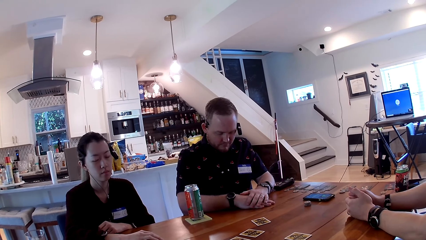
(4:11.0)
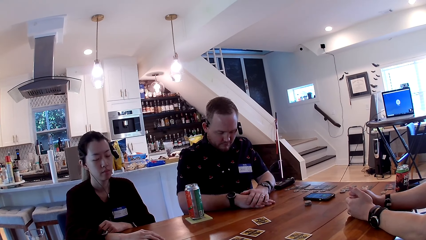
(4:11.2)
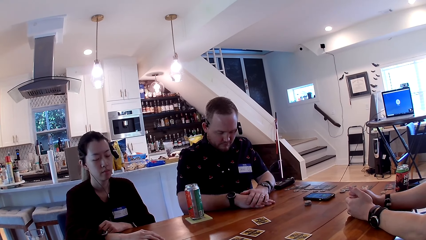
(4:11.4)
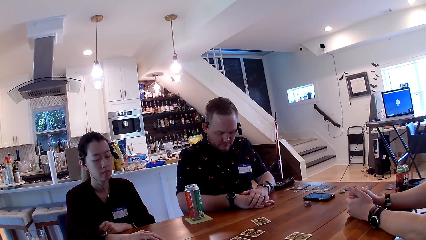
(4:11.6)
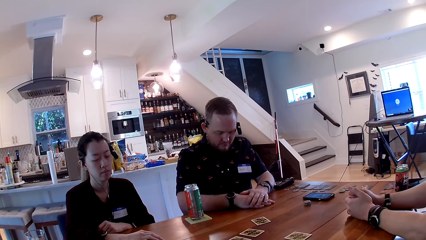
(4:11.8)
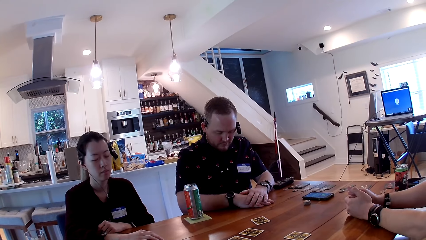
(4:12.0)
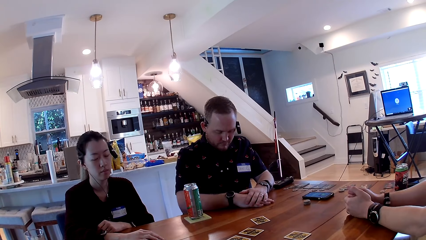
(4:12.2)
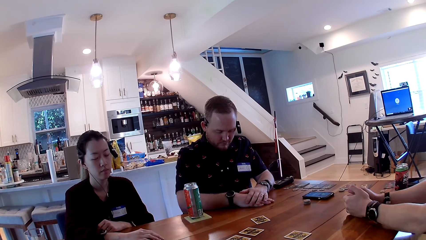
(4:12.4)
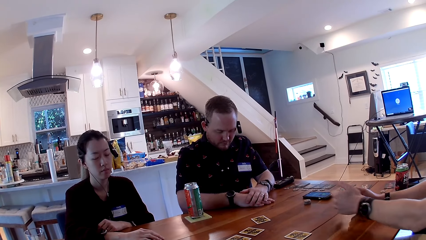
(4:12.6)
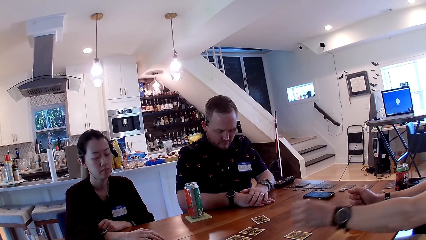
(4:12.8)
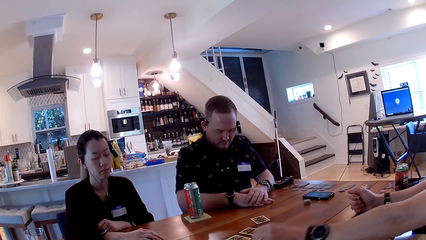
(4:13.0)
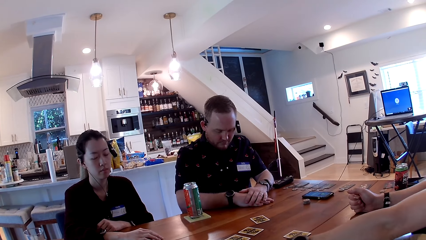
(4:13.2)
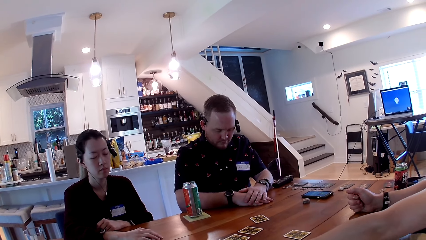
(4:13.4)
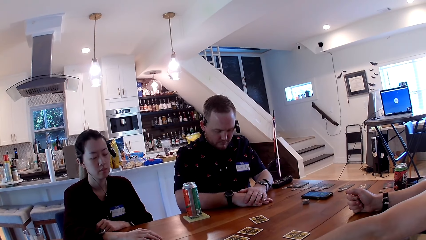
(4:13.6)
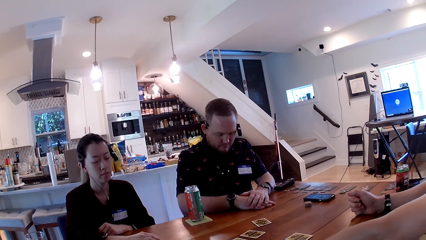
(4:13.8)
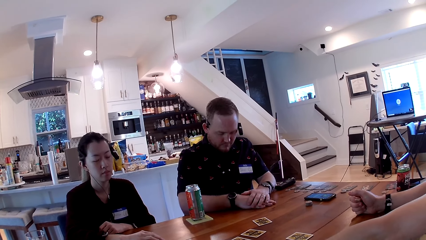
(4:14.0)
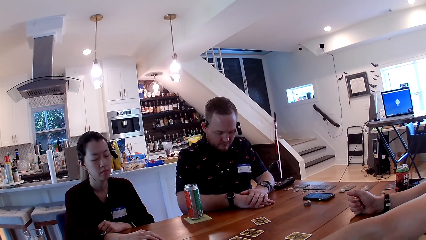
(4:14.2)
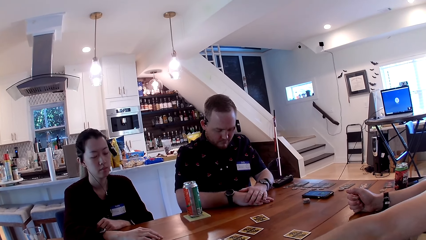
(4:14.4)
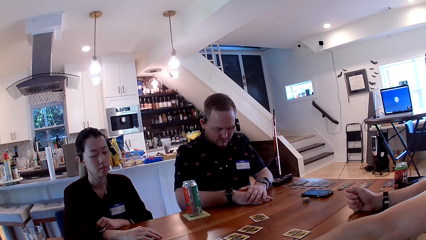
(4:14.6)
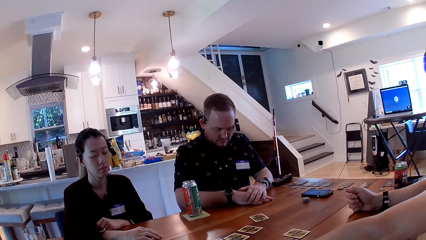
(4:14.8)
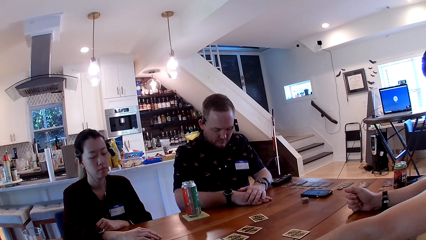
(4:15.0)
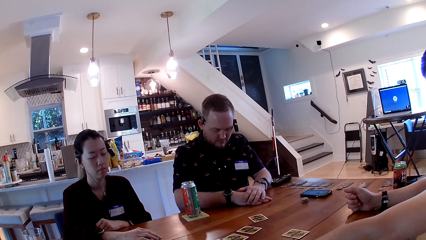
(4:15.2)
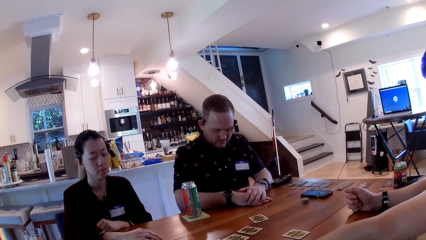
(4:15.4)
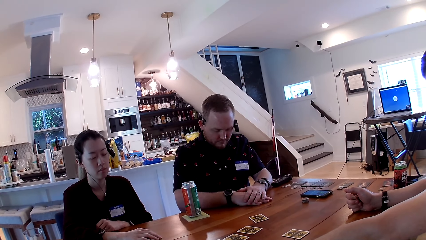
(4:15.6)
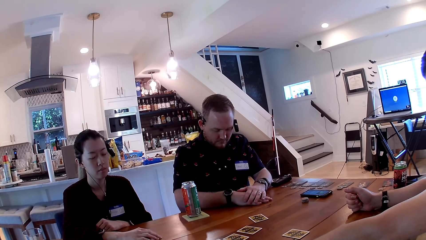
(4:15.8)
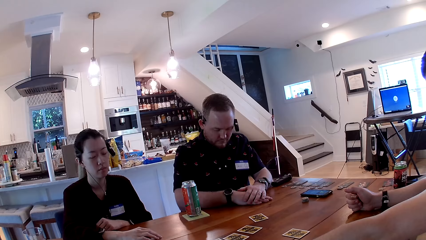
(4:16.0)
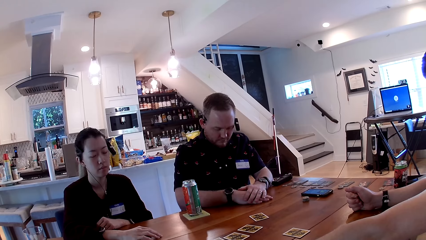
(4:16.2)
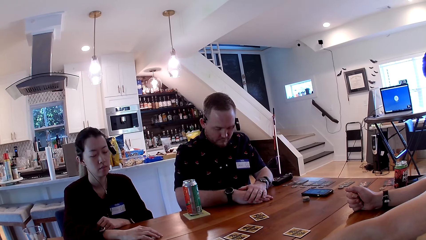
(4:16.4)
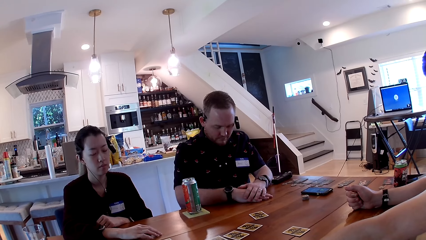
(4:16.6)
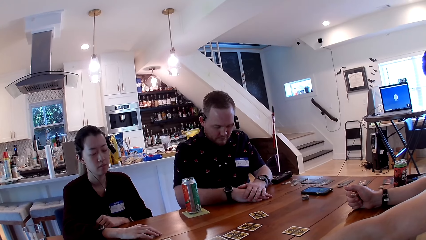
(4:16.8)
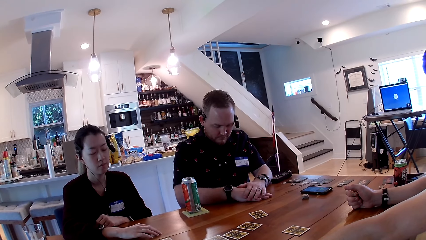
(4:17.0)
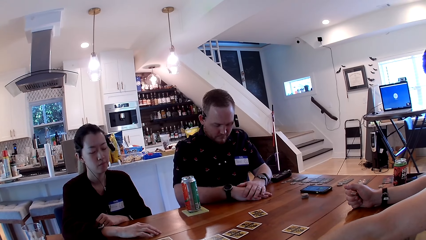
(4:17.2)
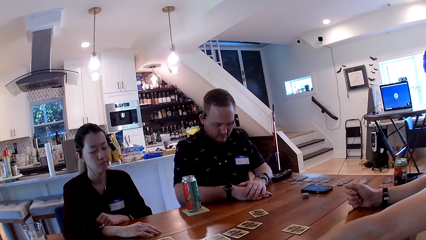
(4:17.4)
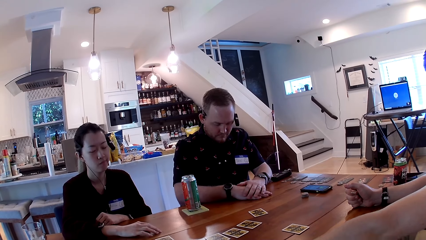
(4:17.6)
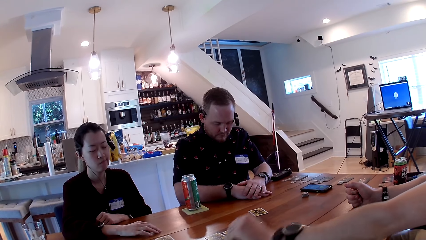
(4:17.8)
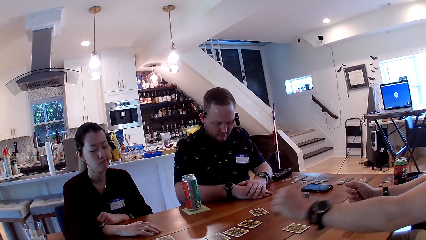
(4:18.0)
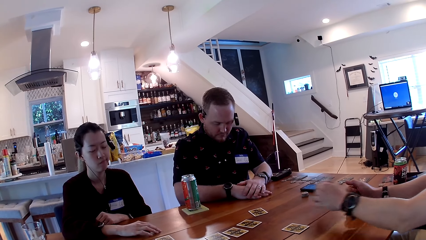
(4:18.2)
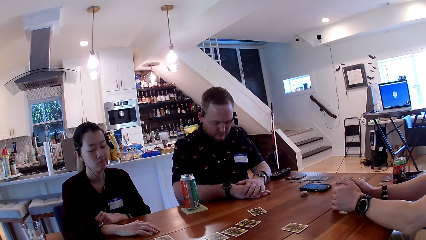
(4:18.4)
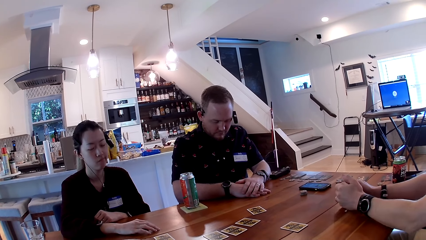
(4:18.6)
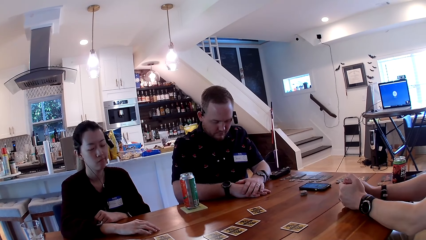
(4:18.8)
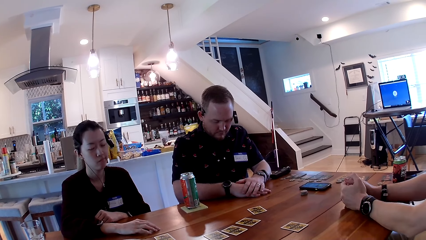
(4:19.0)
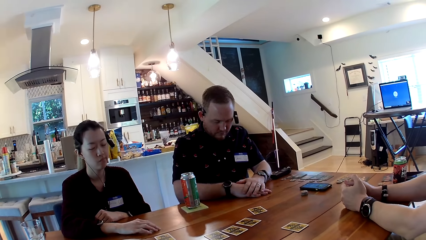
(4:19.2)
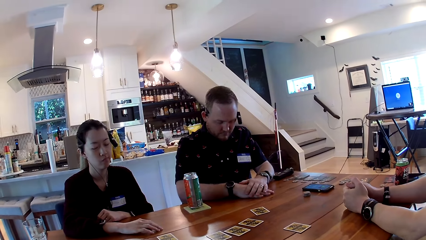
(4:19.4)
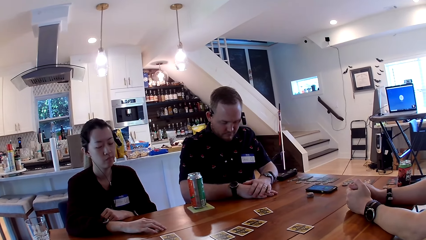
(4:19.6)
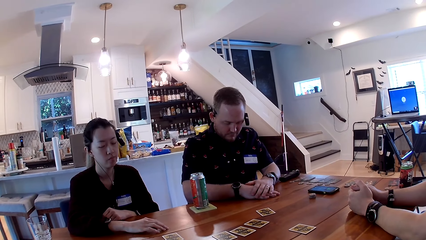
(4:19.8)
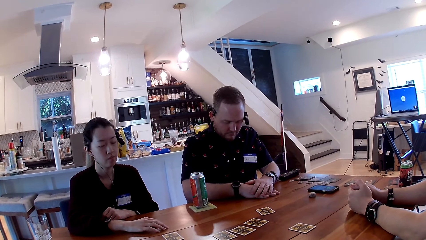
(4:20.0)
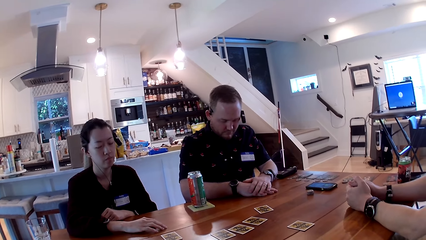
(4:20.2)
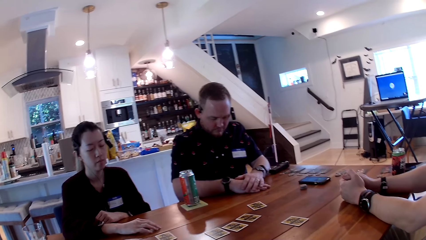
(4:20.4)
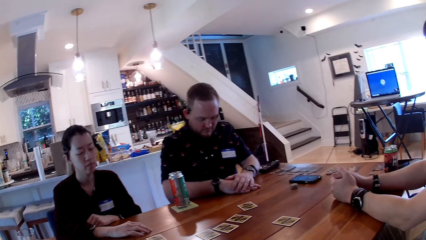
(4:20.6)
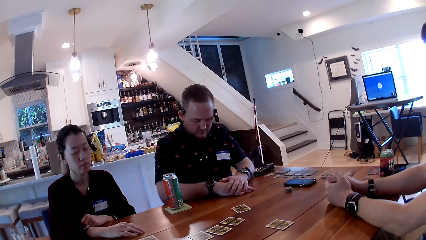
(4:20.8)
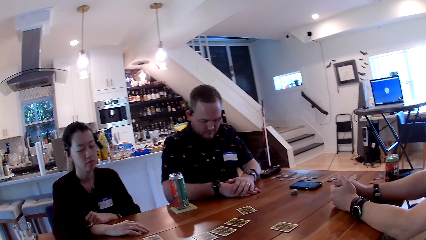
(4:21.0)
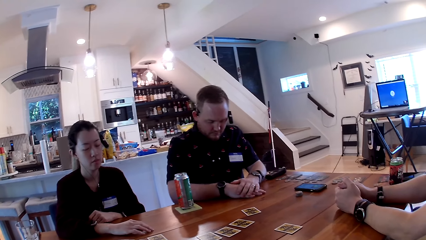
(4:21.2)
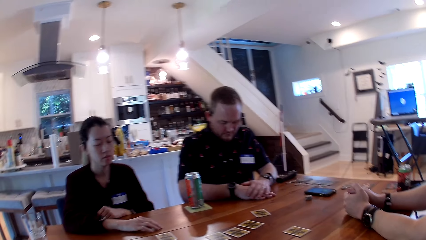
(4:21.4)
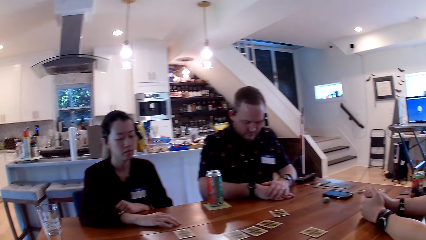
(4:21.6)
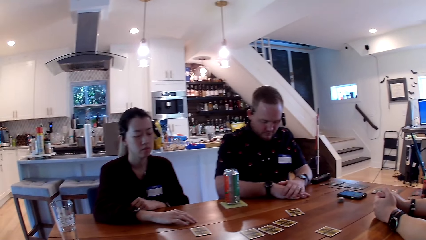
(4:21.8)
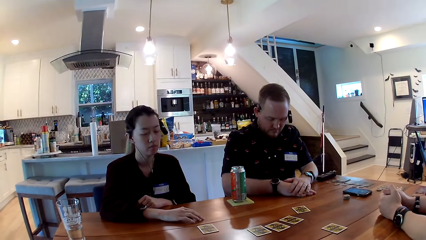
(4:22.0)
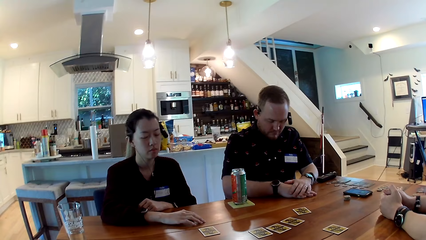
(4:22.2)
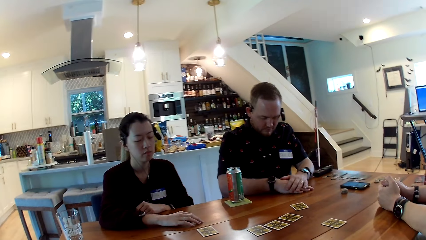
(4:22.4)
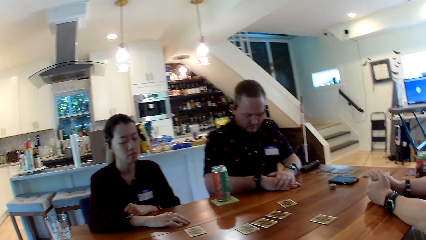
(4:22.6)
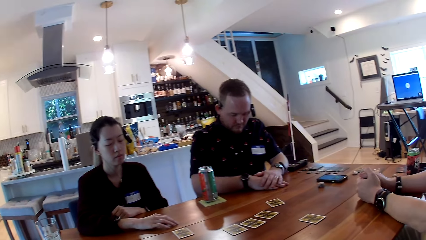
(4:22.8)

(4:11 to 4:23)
The man checks a card on the table with his left hand. The man places his left hand on the table.

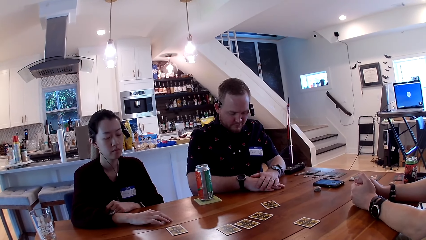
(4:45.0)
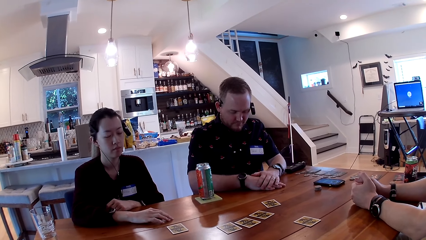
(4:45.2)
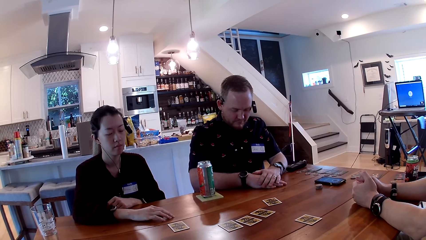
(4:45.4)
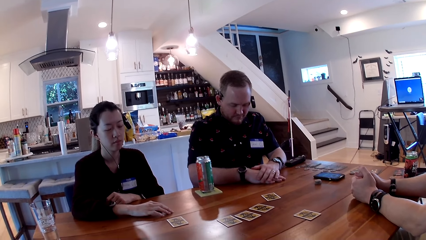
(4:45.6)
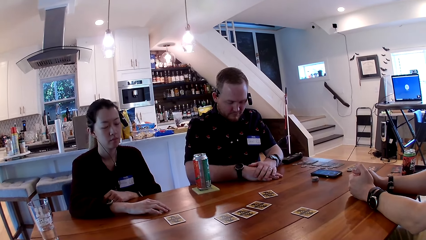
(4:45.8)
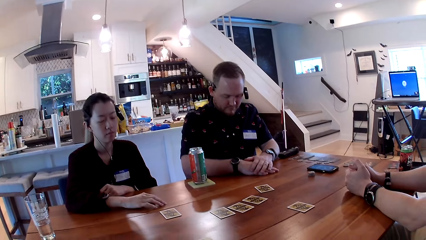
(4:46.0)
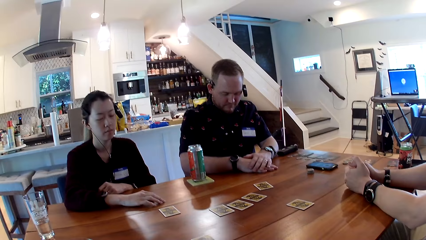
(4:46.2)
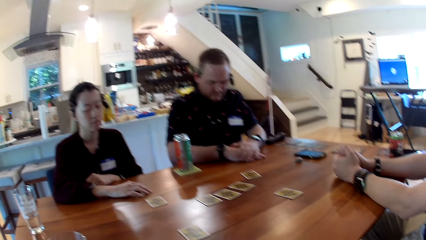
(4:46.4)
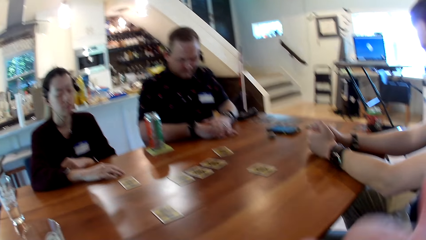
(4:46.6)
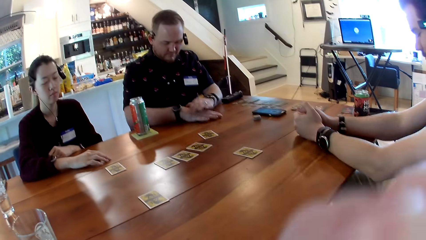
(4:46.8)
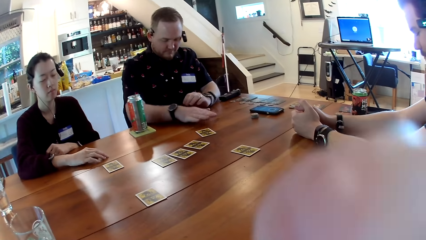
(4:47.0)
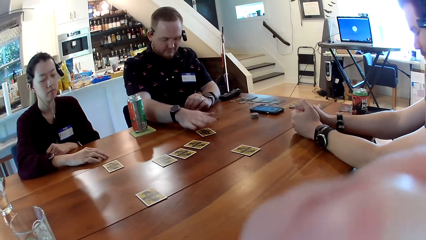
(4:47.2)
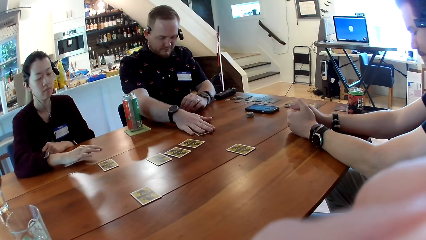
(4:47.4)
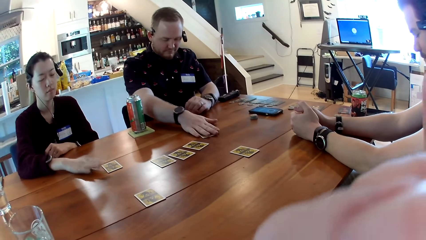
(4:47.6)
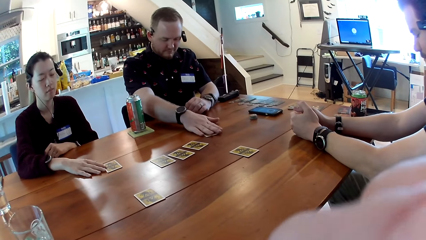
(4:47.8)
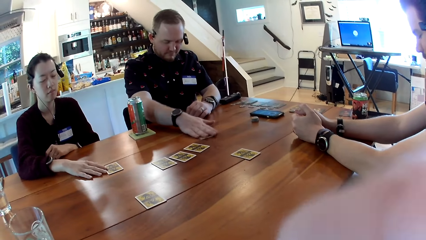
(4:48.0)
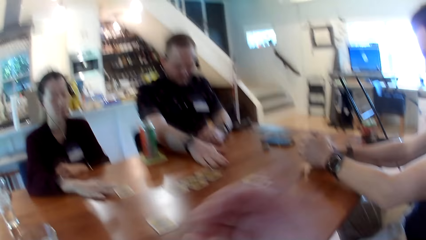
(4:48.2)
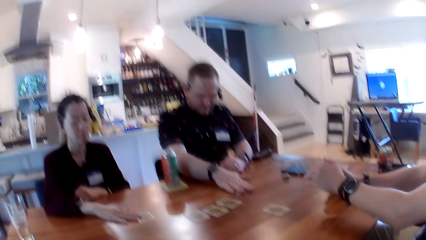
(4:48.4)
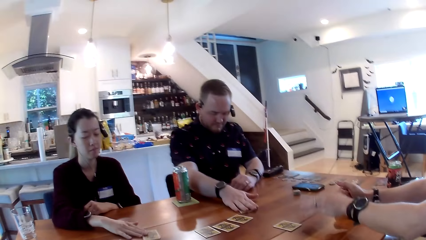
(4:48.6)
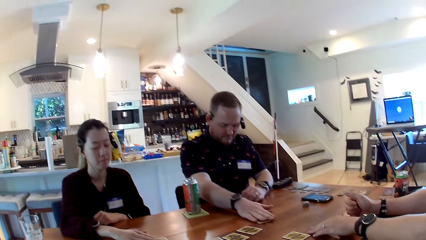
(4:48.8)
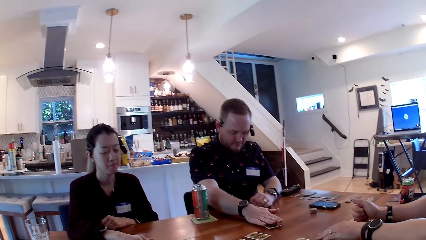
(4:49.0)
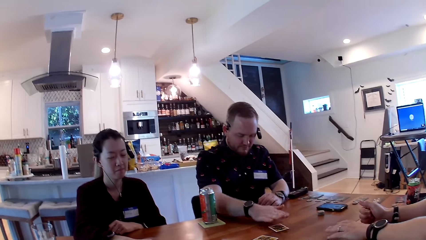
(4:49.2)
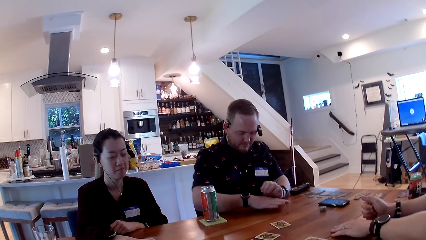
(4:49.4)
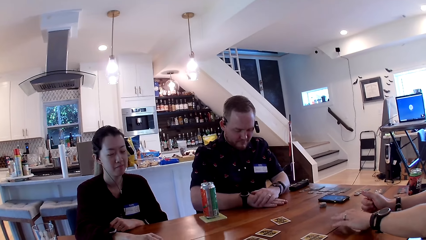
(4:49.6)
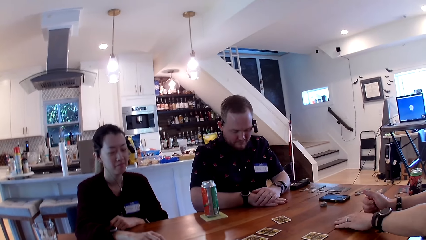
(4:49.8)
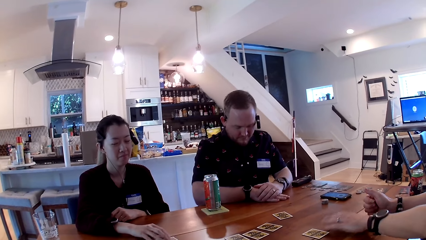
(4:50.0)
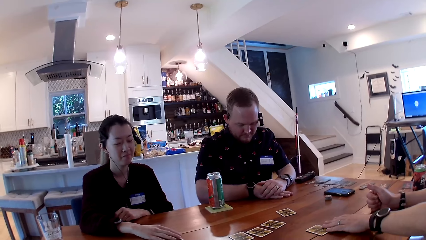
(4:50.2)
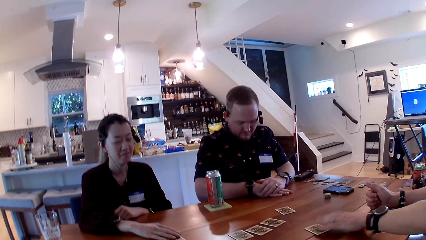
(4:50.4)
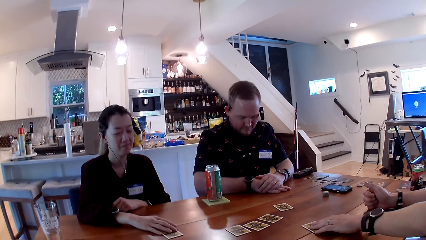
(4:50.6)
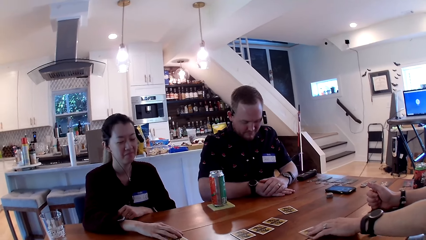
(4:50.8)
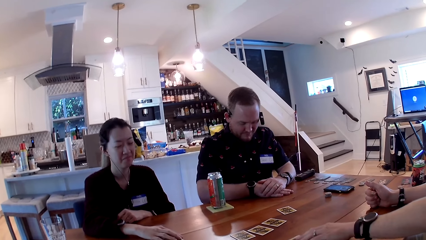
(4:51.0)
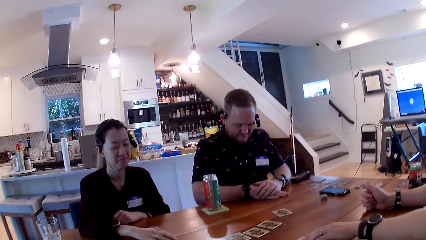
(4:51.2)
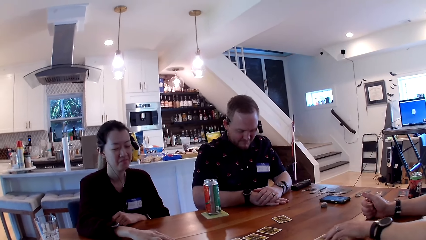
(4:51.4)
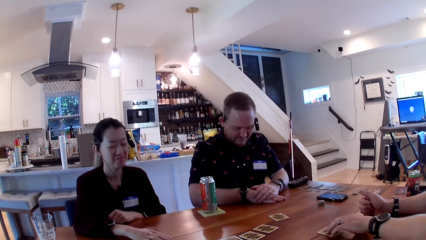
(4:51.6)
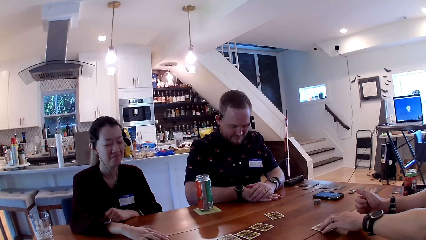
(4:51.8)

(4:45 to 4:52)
The camera wearer scratches her face with her right hand. A man moves a card on the table with his right hand. A woman moves a card on the table with her right hand. The man moves a card on the table with his right hand. The camera wearer turns the card on the table.
